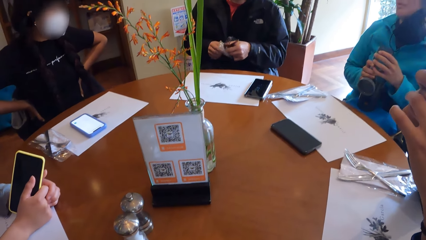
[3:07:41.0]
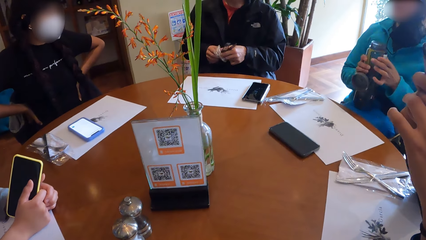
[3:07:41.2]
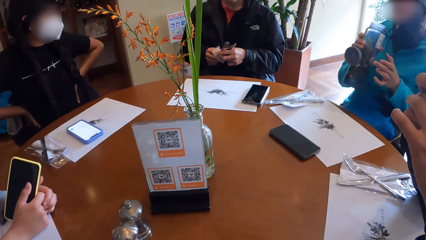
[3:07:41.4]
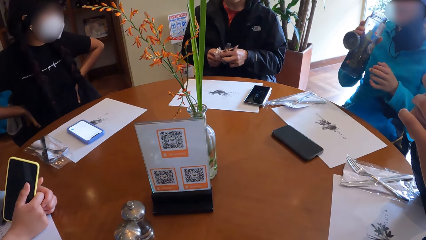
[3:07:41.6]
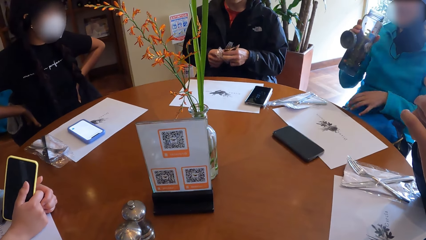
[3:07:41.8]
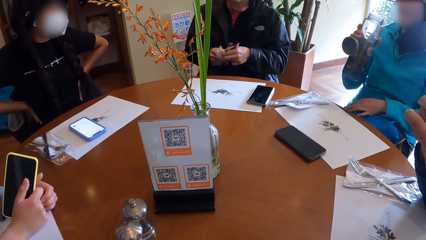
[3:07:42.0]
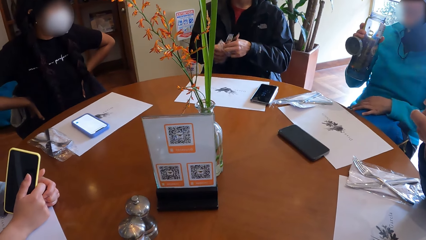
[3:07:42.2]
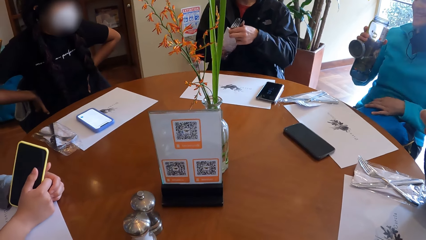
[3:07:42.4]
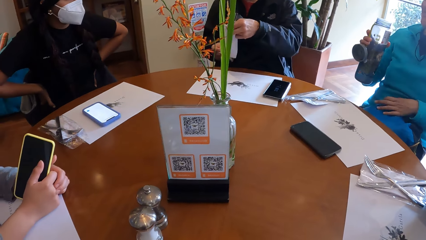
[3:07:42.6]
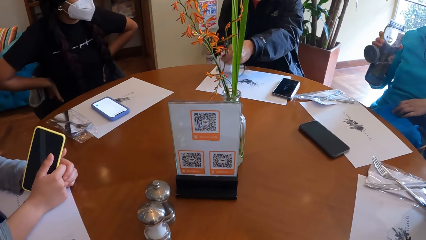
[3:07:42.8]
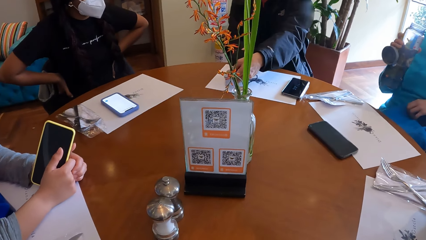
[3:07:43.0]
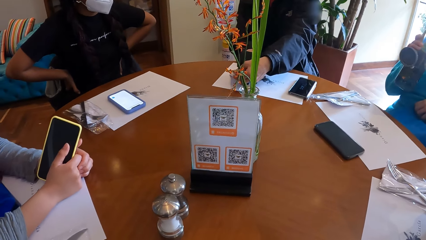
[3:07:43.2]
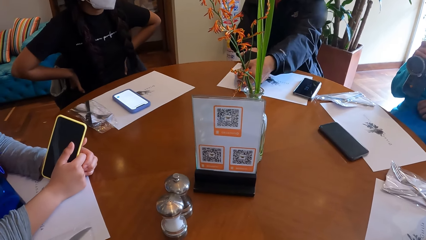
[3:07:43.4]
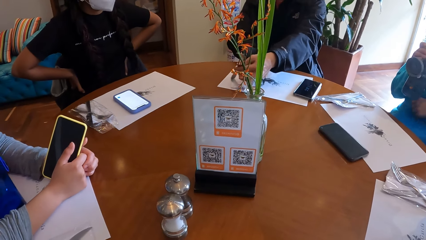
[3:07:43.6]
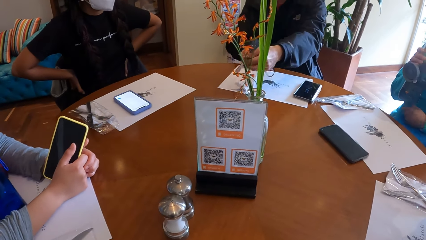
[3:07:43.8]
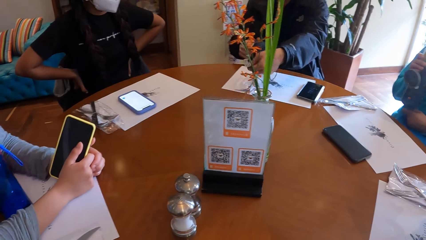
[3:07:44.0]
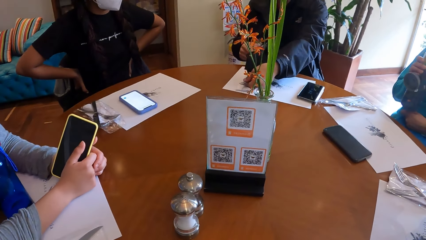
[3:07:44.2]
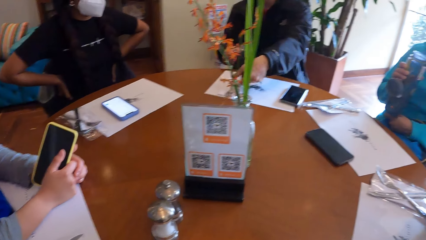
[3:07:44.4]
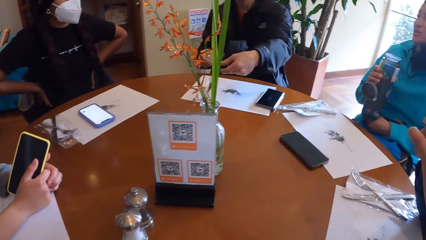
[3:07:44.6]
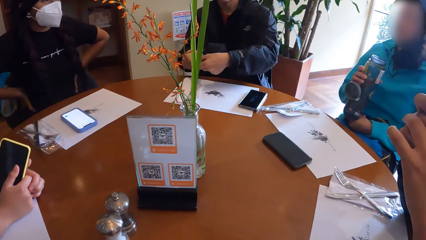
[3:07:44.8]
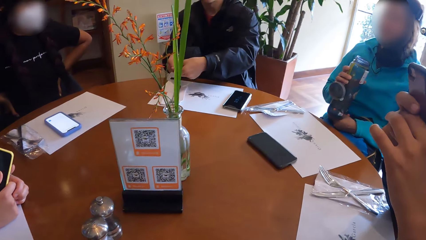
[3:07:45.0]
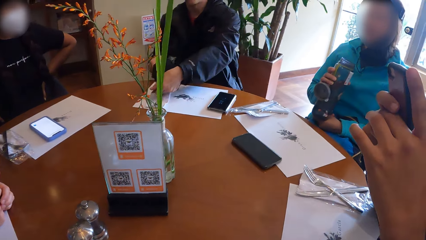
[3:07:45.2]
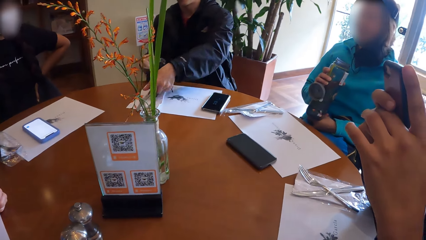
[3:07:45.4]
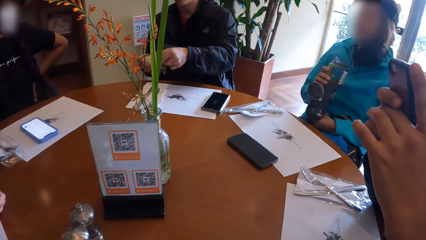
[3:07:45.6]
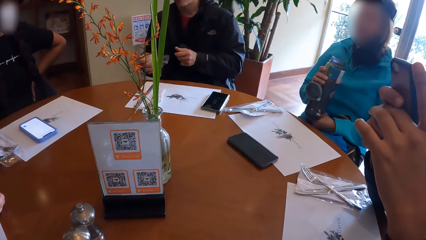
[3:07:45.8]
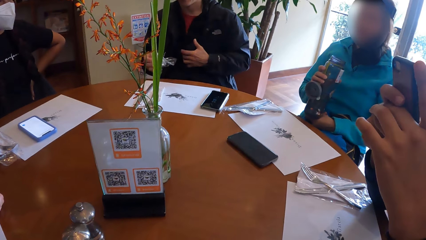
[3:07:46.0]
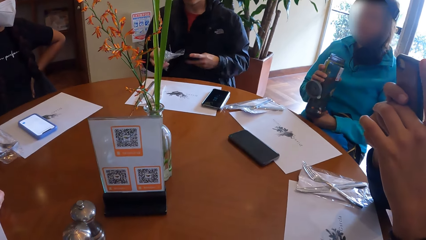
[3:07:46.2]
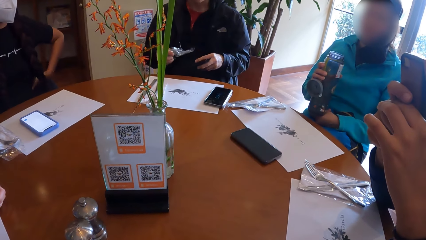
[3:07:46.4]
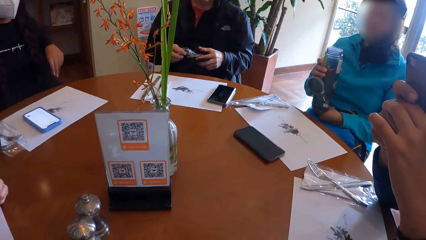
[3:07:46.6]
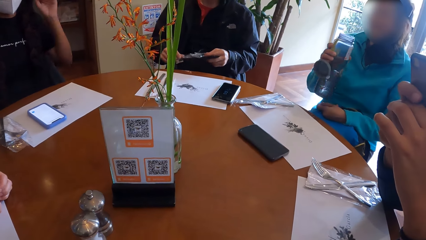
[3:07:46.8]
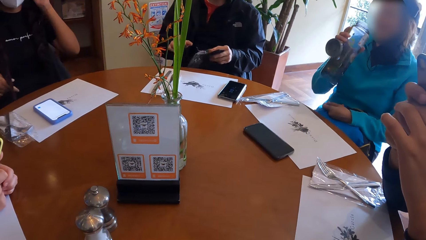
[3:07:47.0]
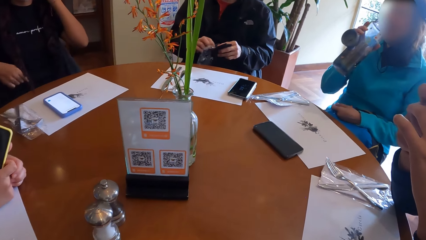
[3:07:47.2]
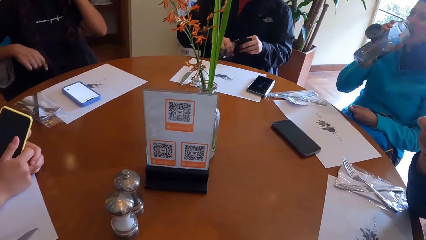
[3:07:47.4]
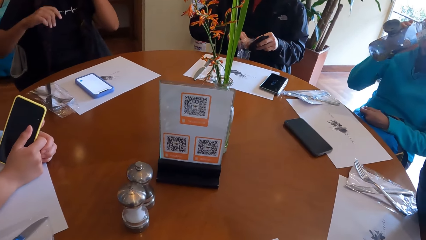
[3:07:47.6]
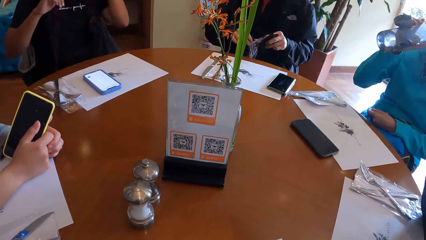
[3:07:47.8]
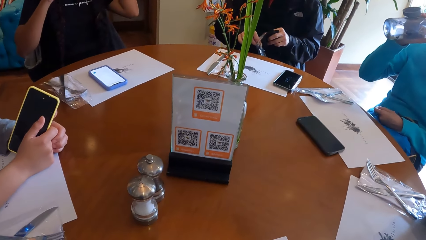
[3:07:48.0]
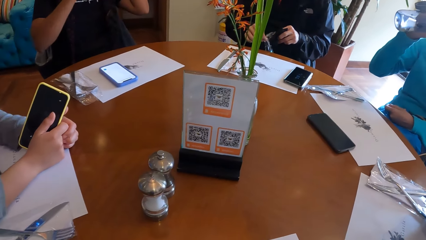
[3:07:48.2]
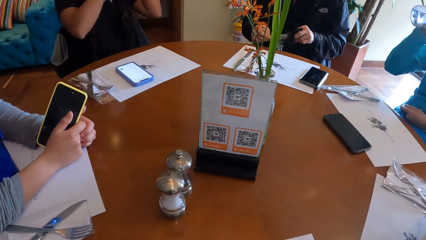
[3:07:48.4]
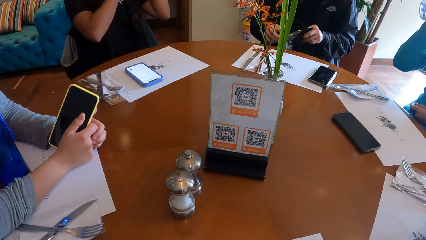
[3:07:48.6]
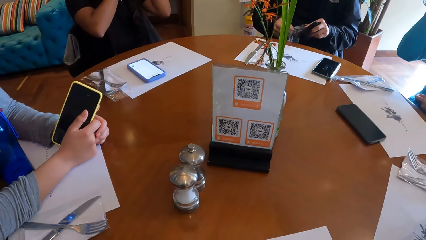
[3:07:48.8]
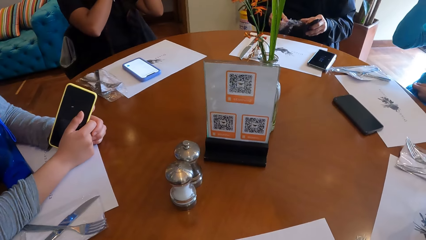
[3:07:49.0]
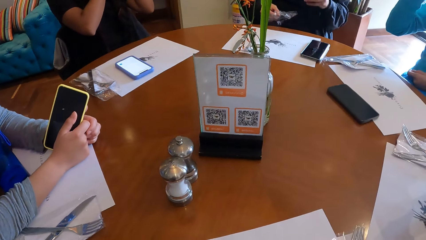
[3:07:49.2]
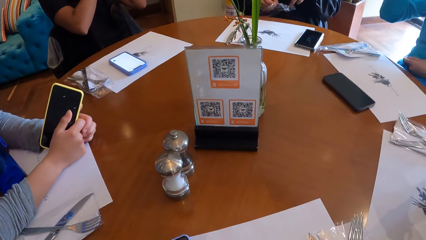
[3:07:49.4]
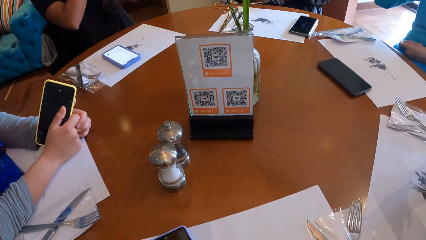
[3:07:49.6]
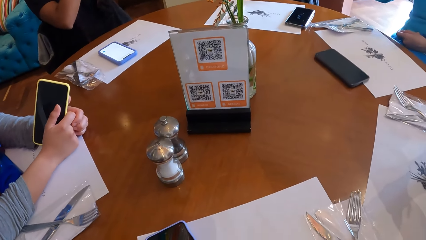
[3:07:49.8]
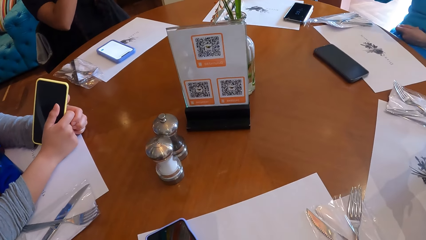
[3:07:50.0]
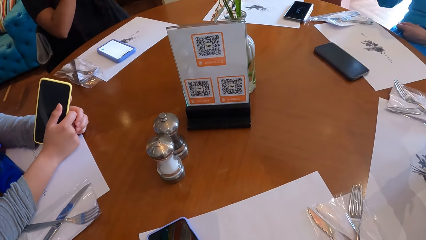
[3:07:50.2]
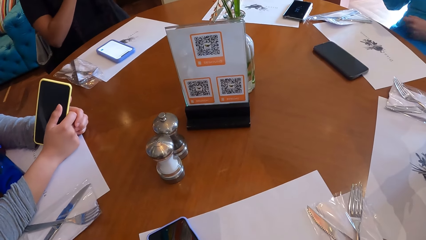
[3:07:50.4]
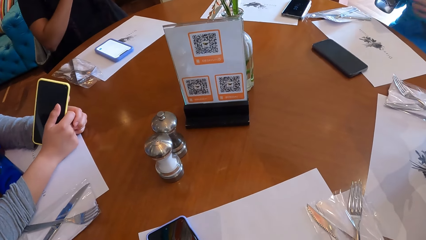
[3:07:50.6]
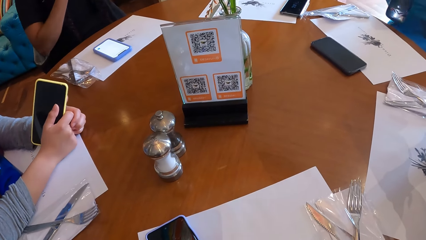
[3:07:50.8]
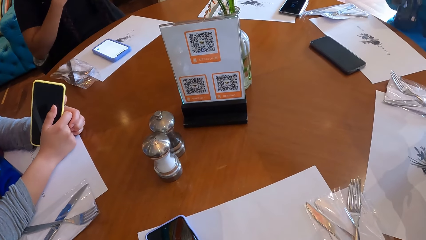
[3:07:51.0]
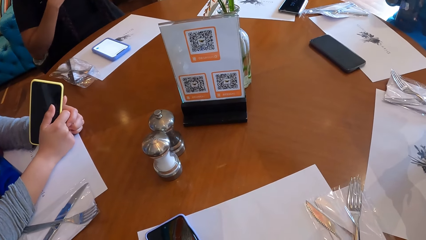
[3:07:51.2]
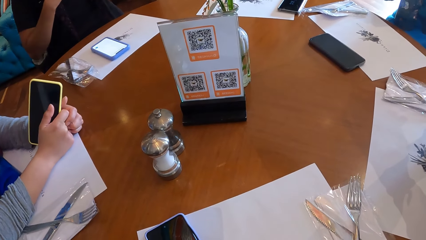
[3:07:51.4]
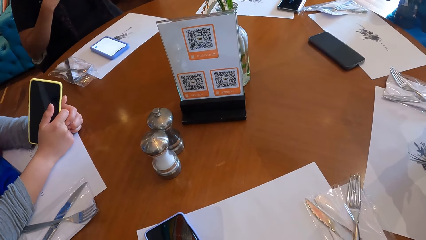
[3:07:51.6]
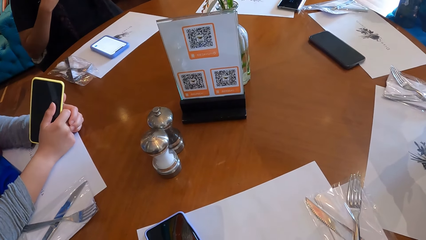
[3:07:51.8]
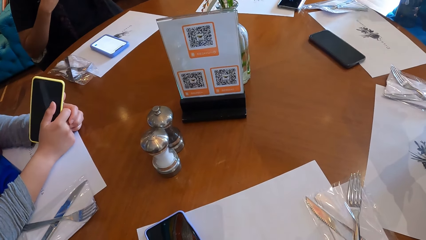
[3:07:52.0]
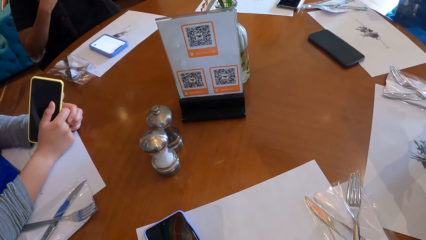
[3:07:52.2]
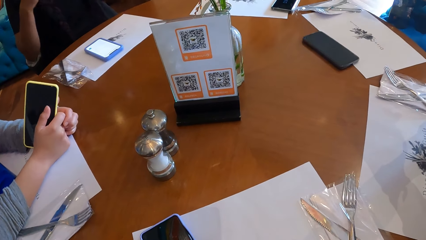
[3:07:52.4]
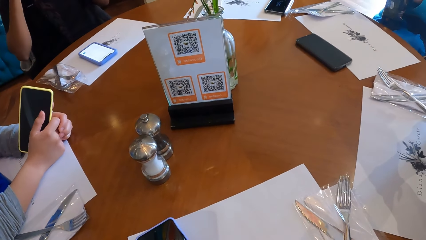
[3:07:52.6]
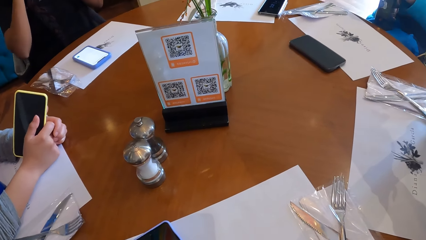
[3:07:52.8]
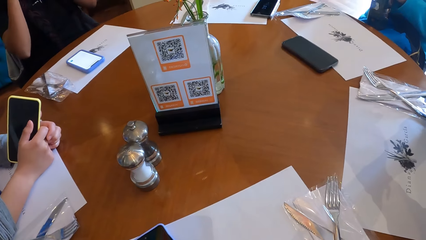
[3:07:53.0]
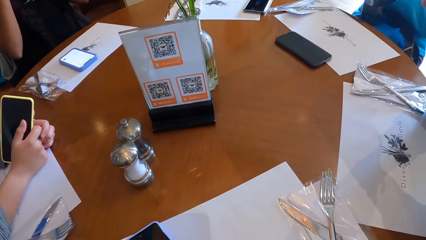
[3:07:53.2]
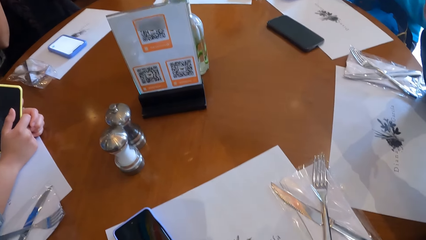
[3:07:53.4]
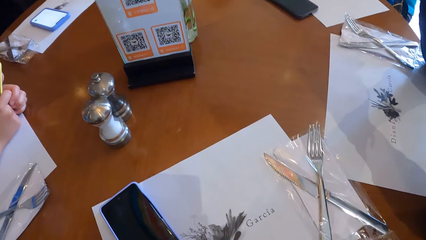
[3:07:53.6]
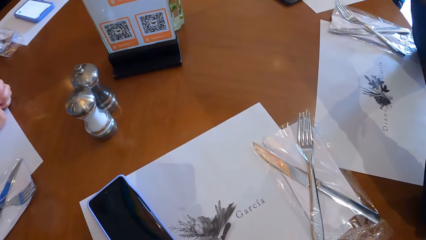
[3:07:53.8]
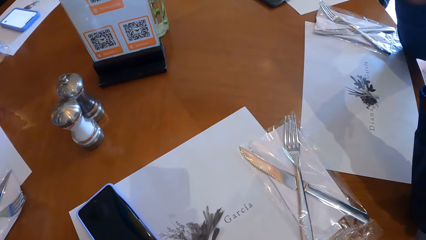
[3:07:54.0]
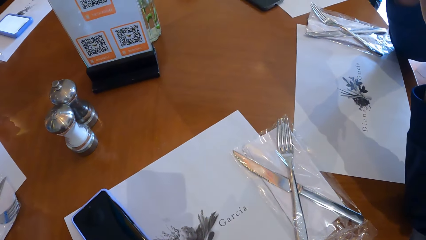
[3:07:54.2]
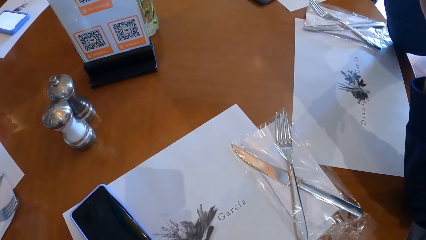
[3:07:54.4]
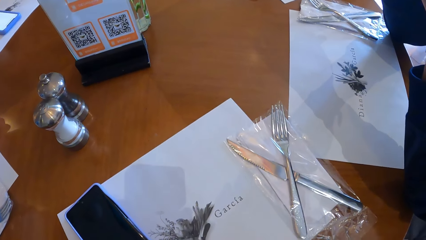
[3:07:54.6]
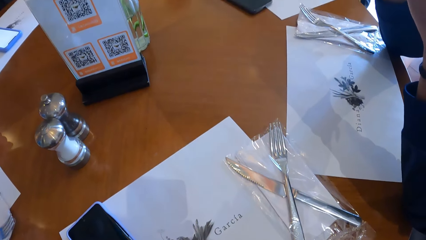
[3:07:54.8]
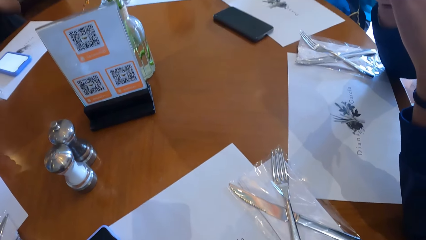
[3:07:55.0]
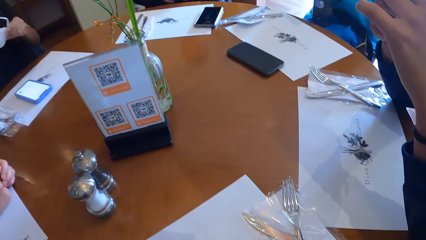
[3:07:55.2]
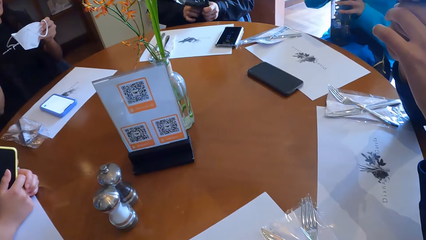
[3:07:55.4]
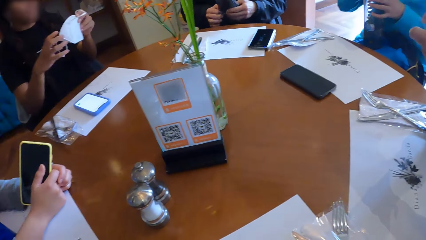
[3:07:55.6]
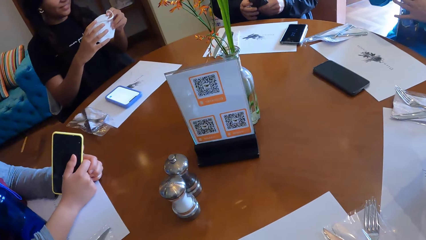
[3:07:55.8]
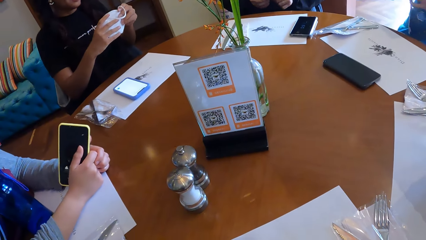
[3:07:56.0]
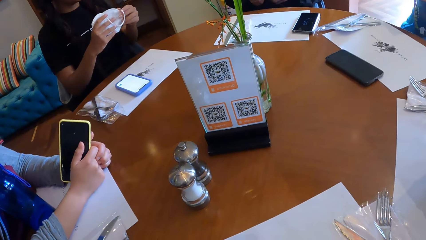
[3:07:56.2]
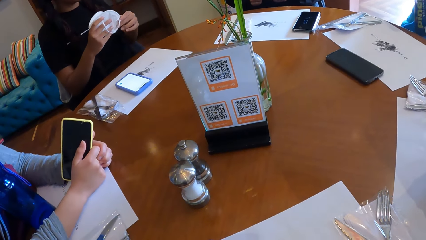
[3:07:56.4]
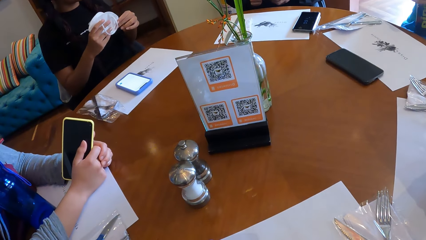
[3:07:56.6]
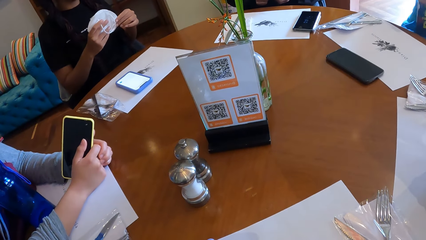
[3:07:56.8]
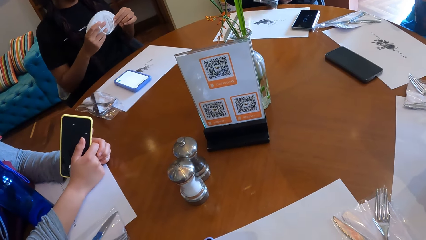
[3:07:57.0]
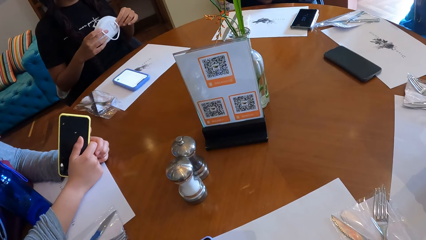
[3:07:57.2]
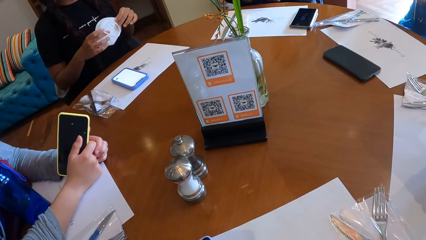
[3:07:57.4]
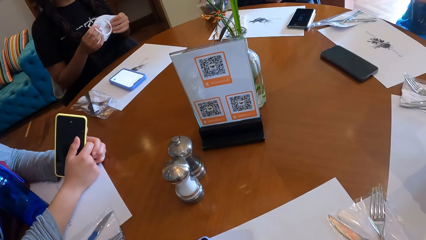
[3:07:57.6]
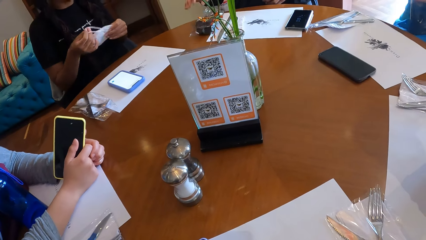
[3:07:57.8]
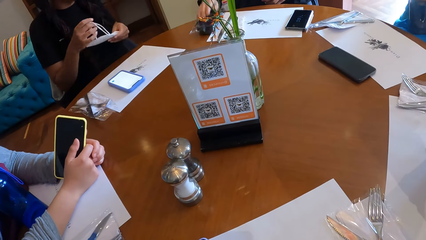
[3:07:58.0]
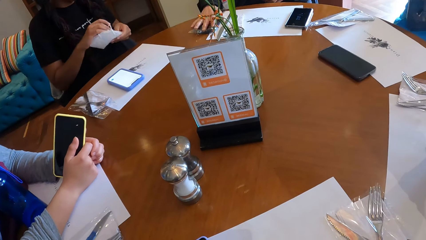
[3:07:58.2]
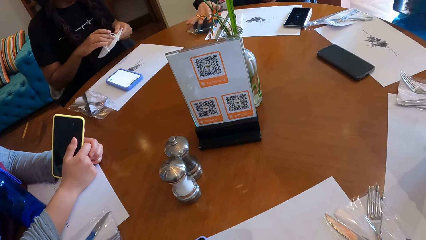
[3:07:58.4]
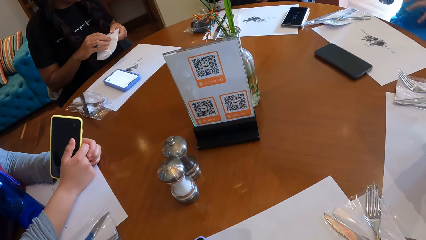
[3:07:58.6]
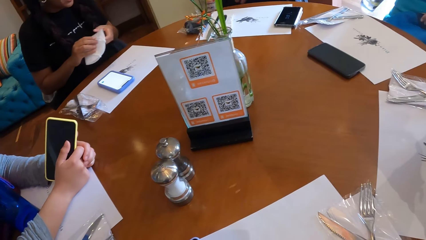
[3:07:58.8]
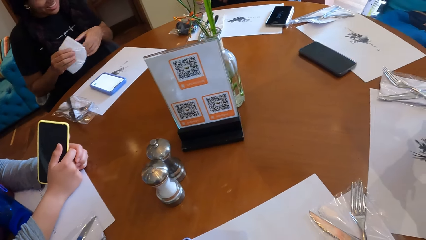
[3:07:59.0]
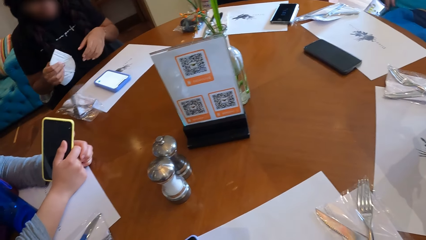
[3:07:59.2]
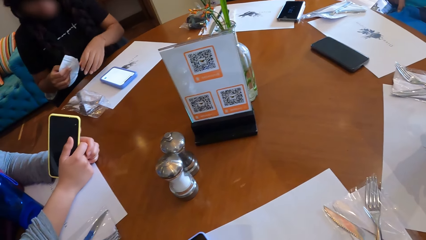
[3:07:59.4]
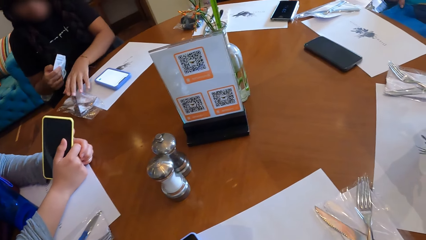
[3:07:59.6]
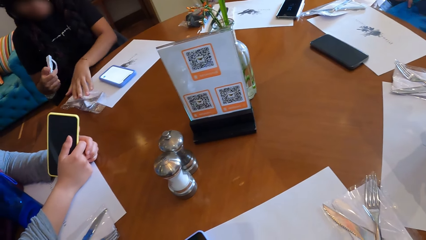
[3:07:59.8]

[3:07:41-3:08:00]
The woman holds a water flask with her right hand. The man arranges the cutlery set on the table mat with his left hand. The woman drinks from the water flask with her left hand. The man keeps the face mask in his right hand into the nylon sachet in his left hand. Another woman holds a nose mask in her hands. The man keeps the face mask in the nylon sachet on the table with his right hand.
